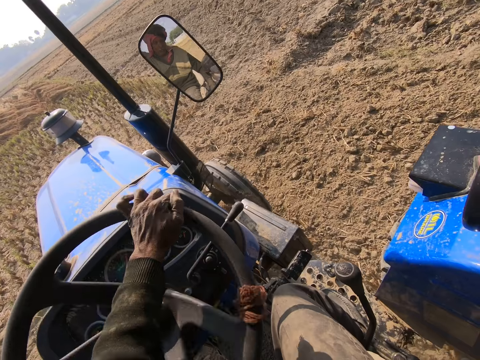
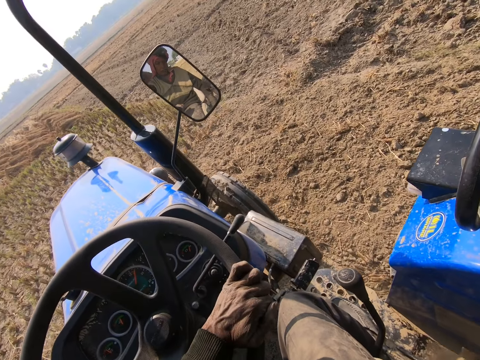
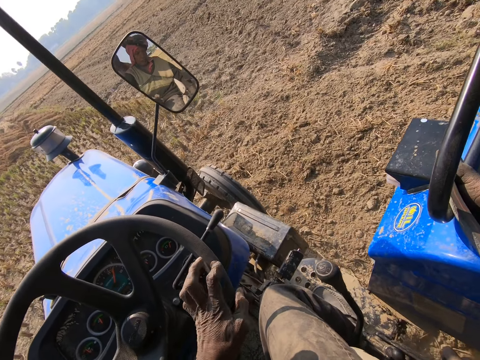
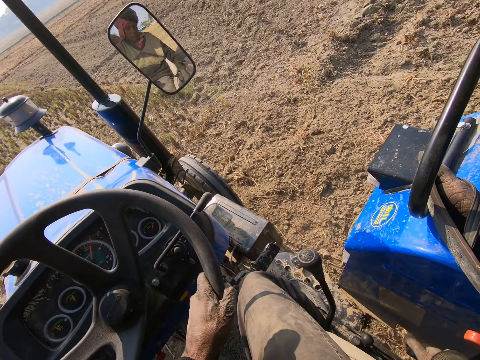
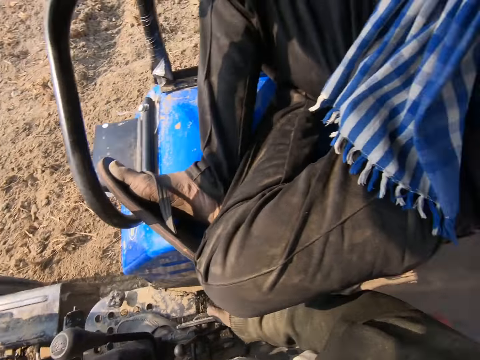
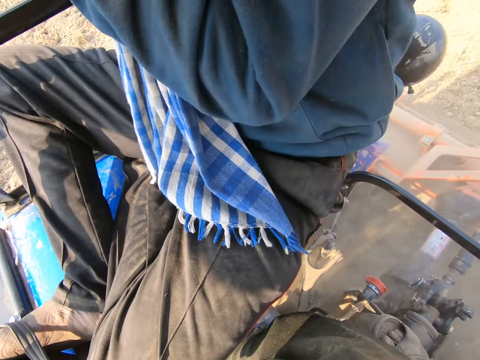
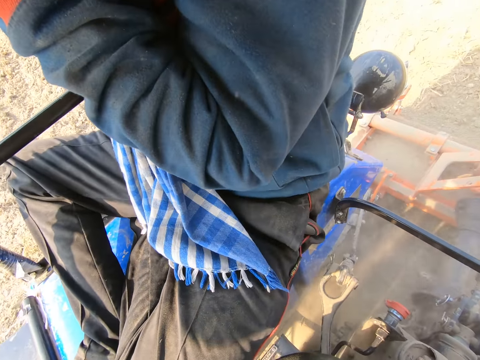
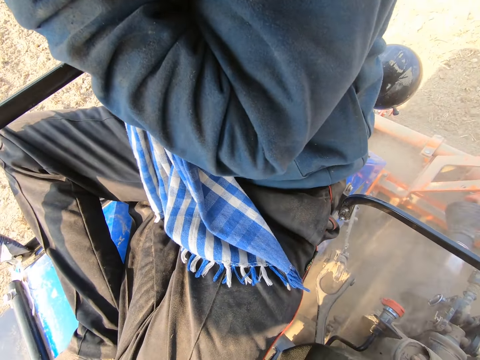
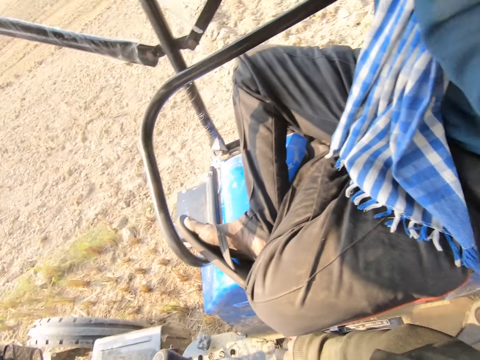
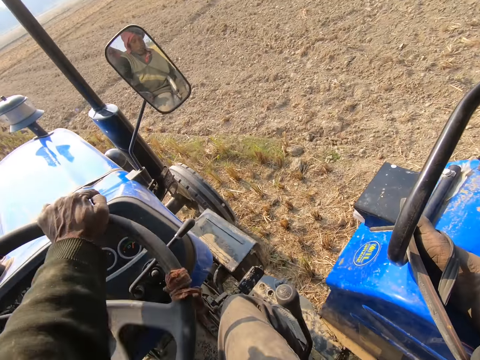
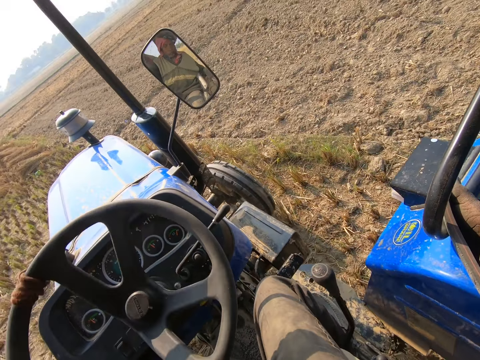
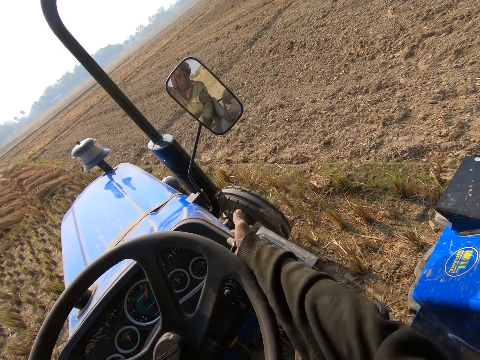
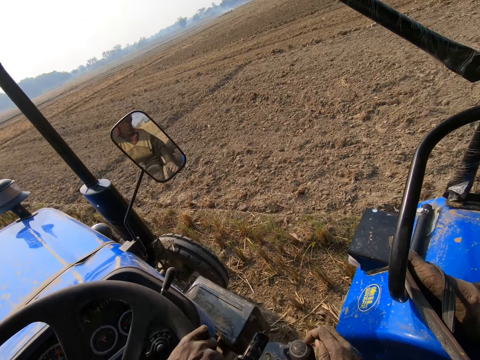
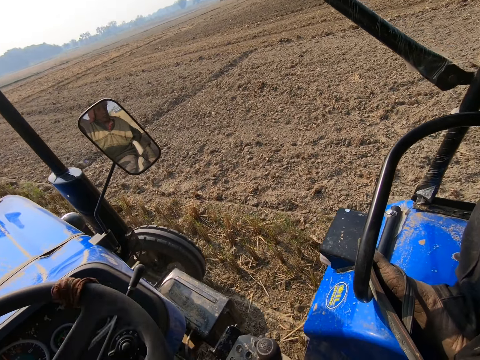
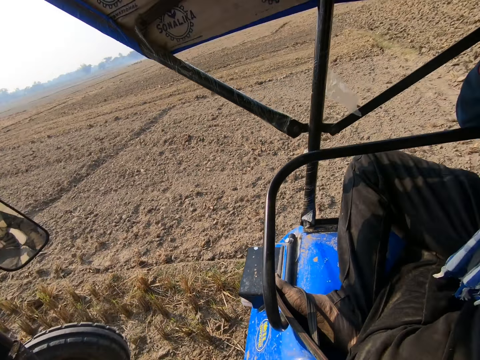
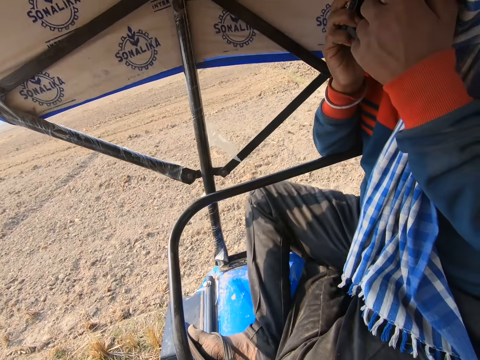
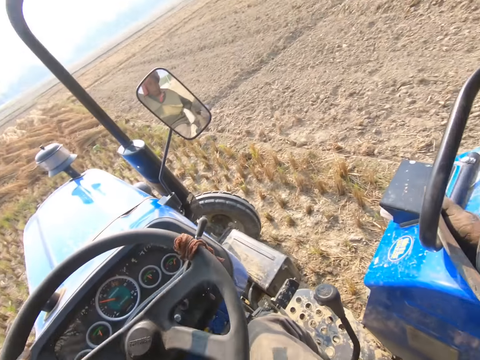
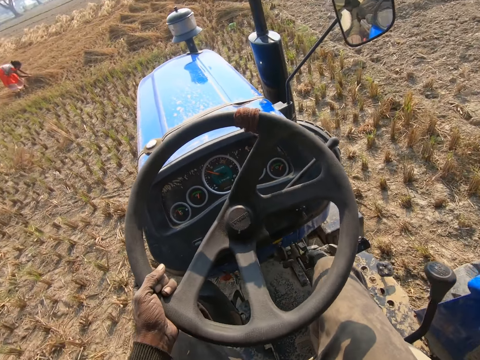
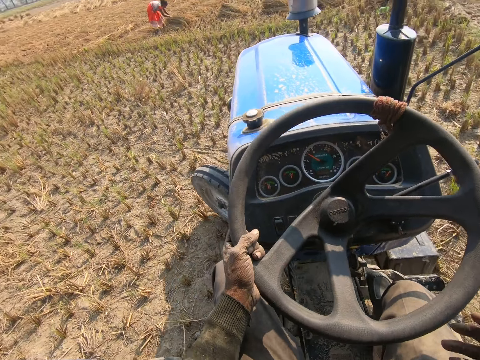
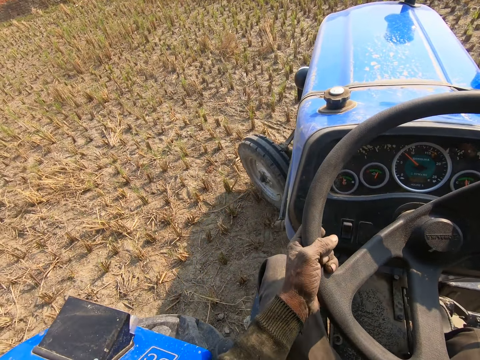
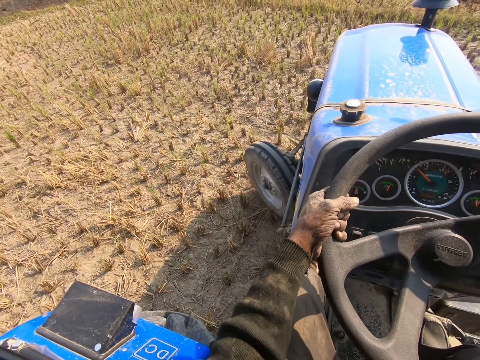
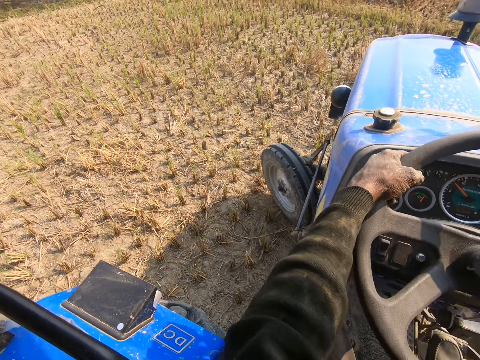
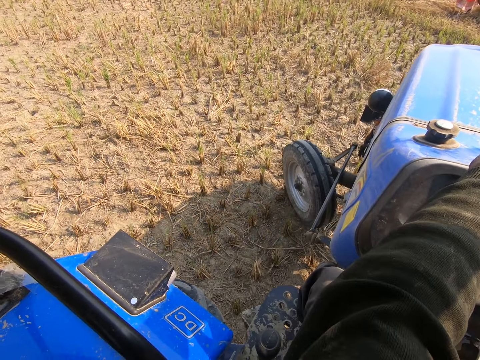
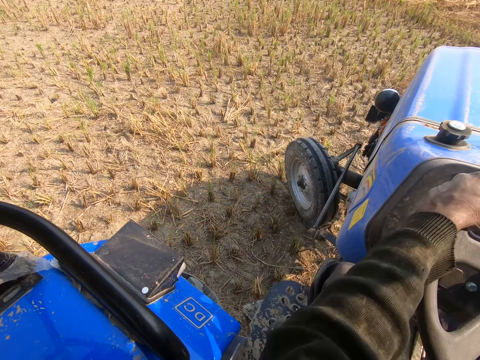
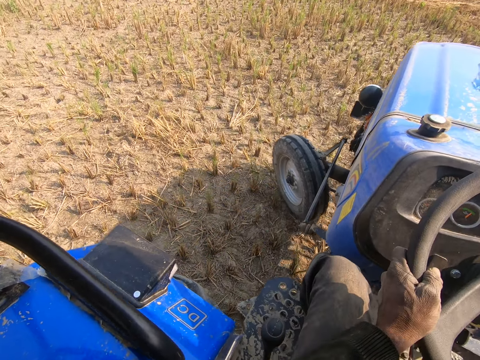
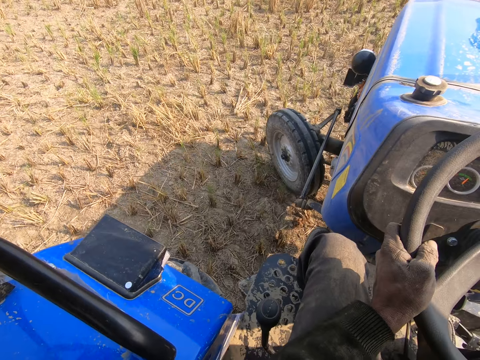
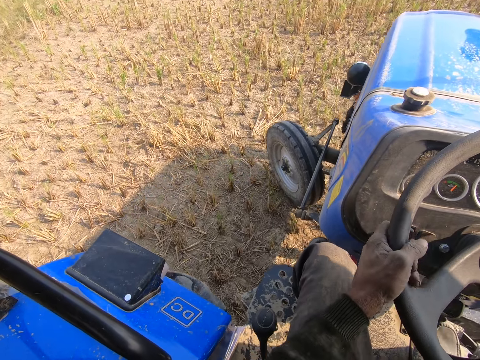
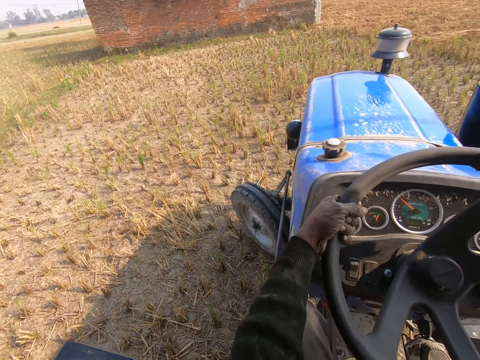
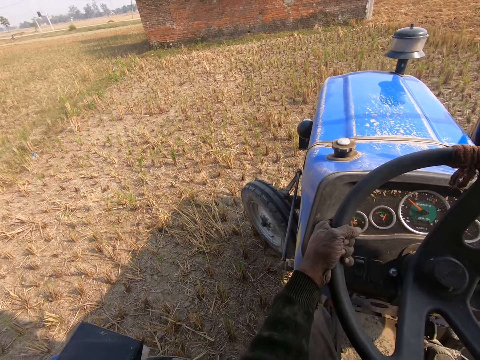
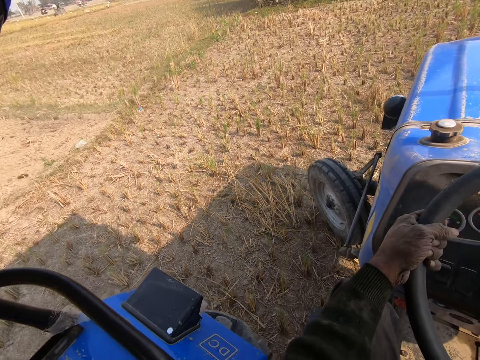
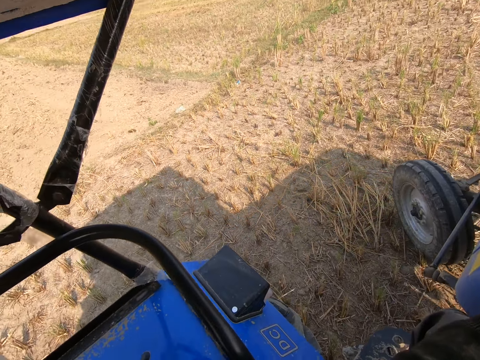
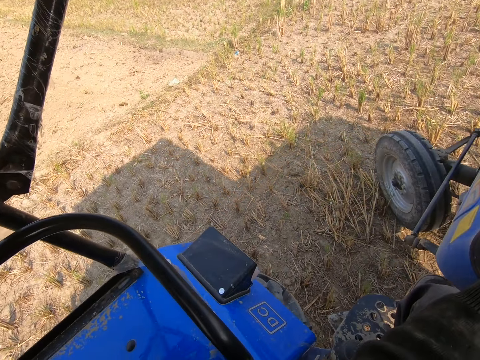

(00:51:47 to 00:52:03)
The camera wearer converses. They drive the tractor. They converse. A man touches the scarf. The camera wearer drives the tractor. A lady collects the hay. The camera wearer converses.

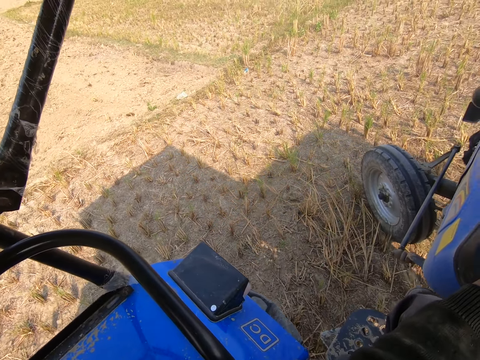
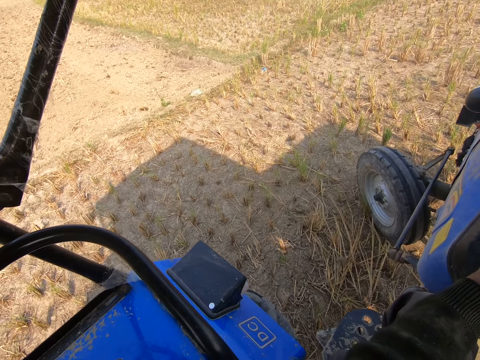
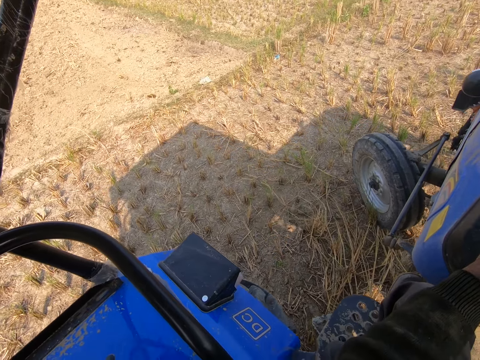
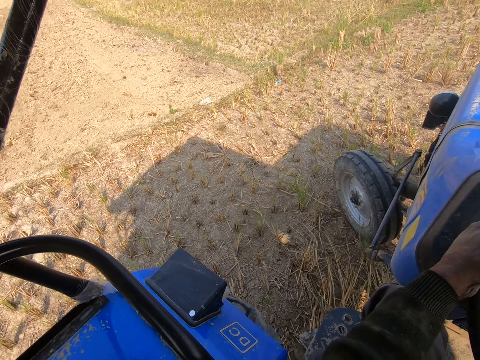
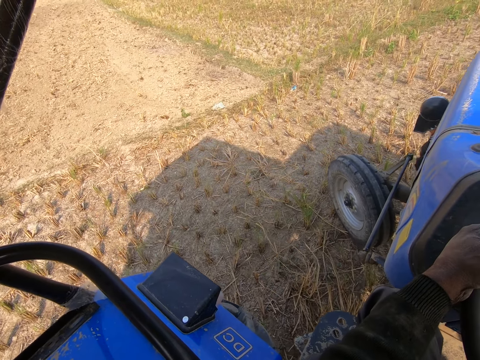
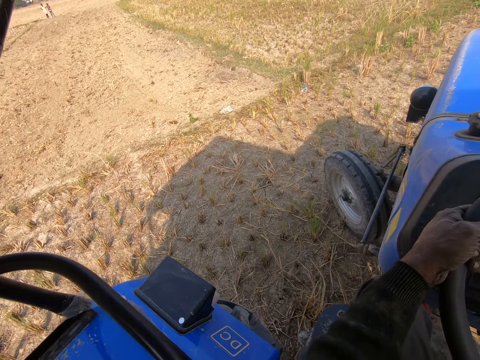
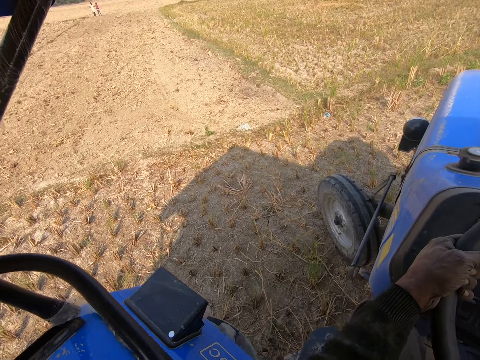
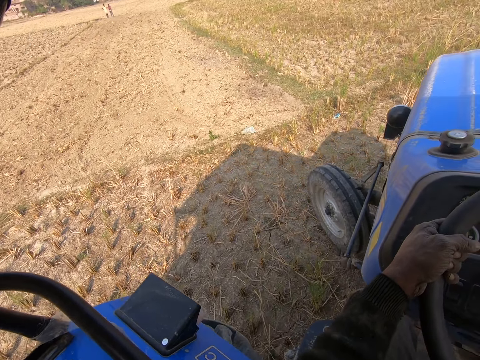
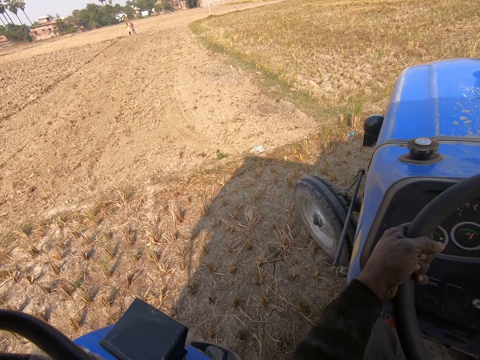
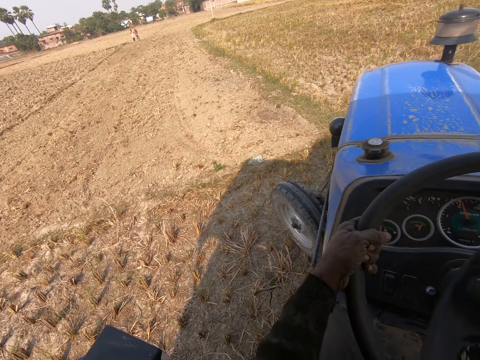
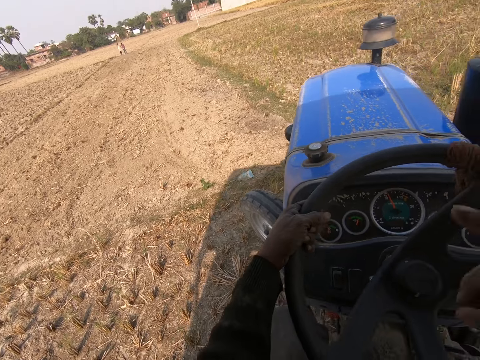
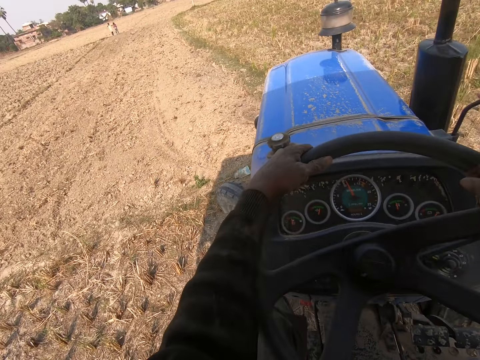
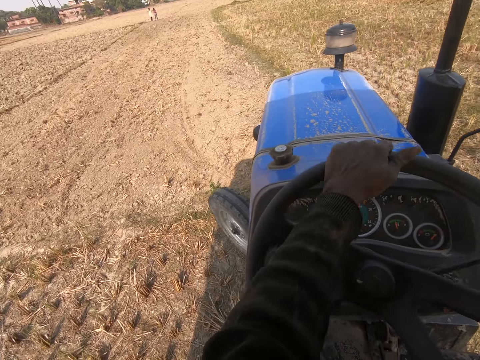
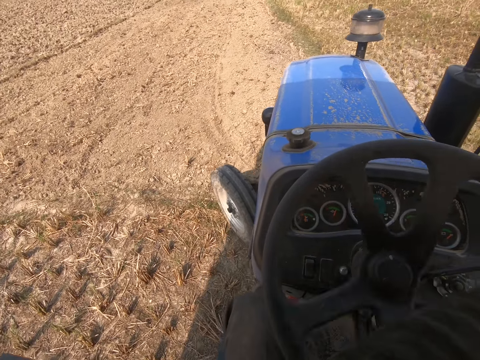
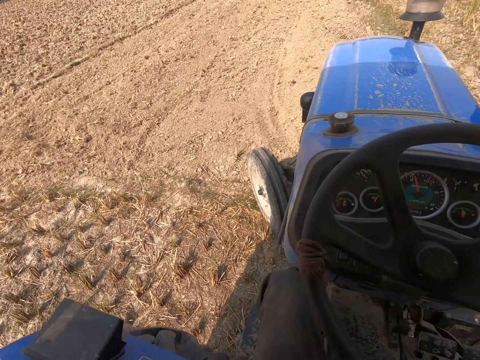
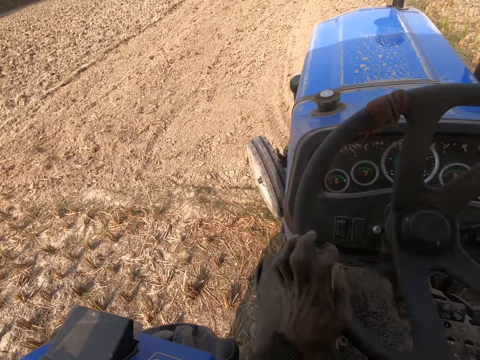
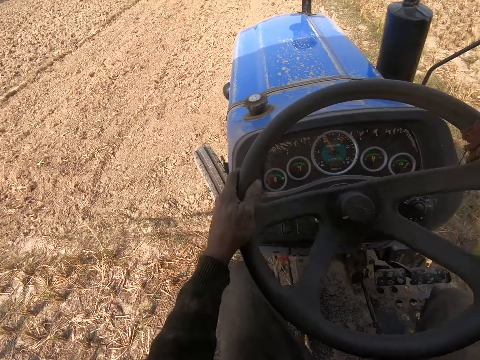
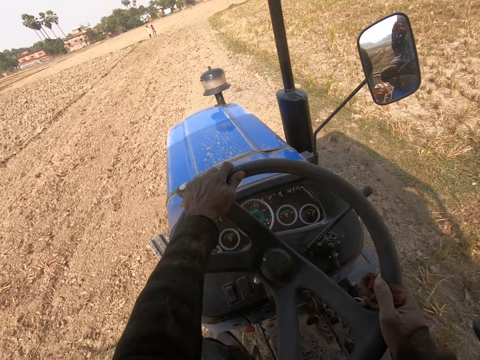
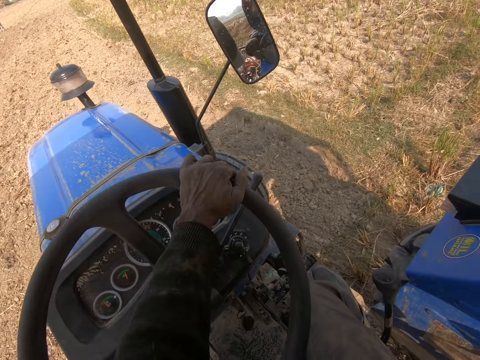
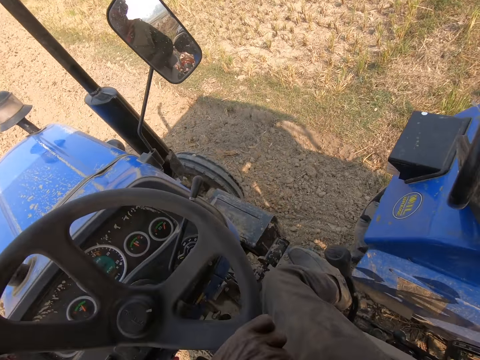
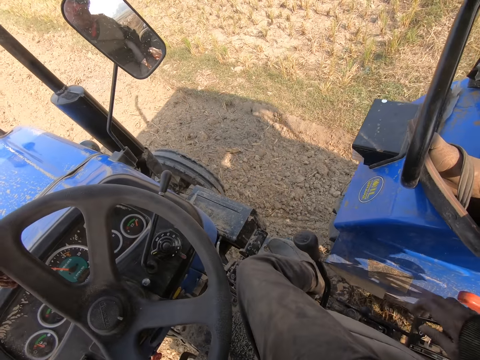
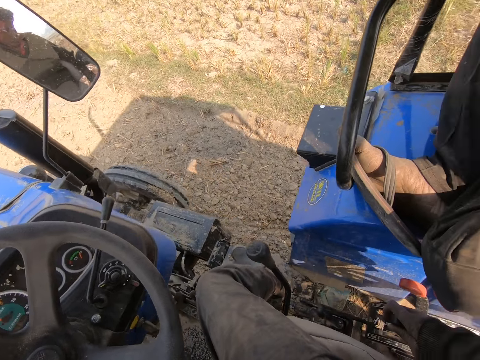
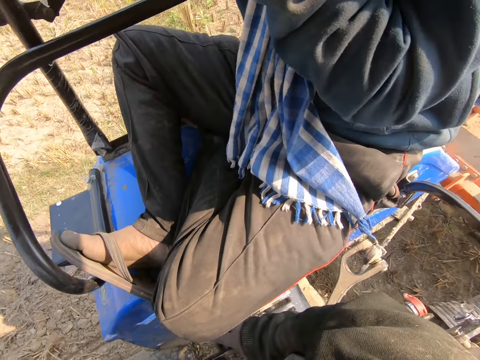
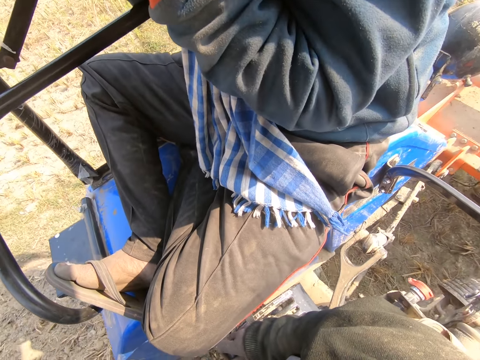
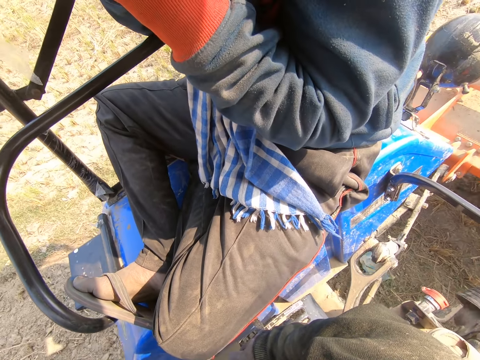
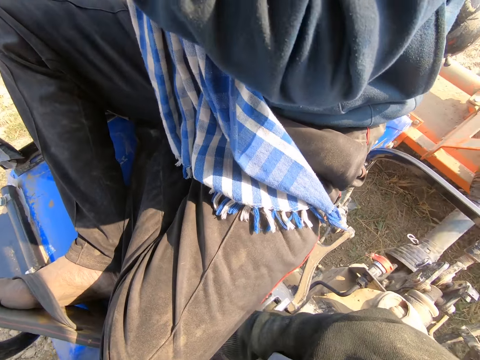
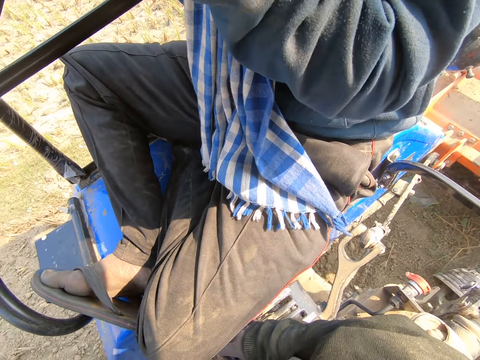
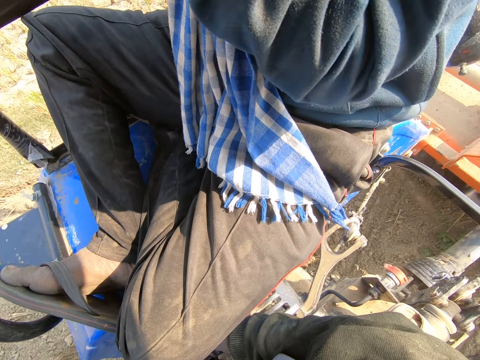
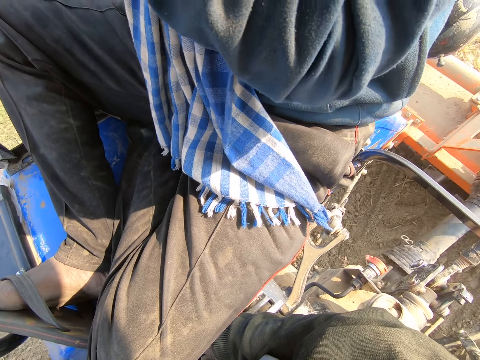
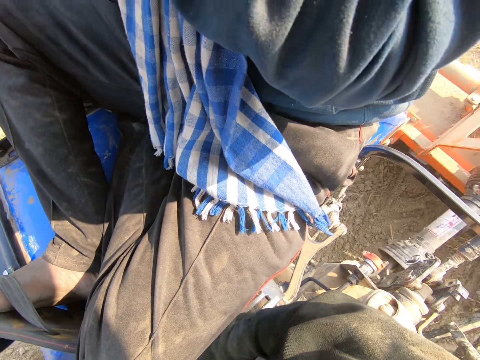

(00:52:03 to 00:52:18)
The camera wearer drives the tractor. A man converses. The camera wearer looks around.
